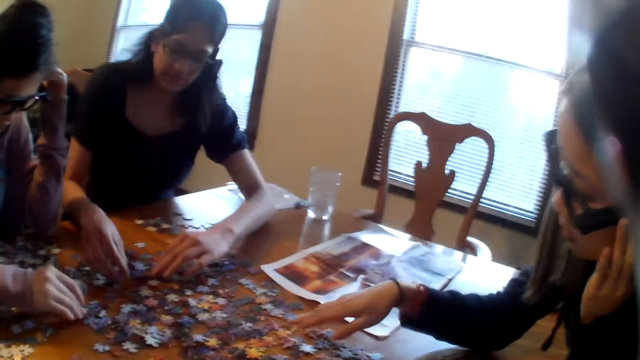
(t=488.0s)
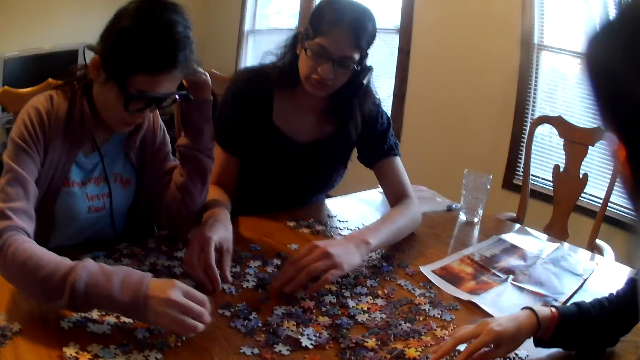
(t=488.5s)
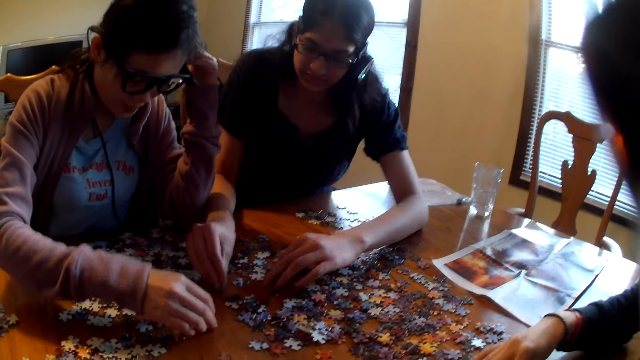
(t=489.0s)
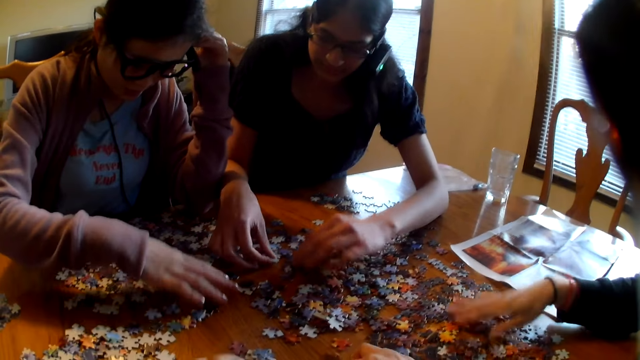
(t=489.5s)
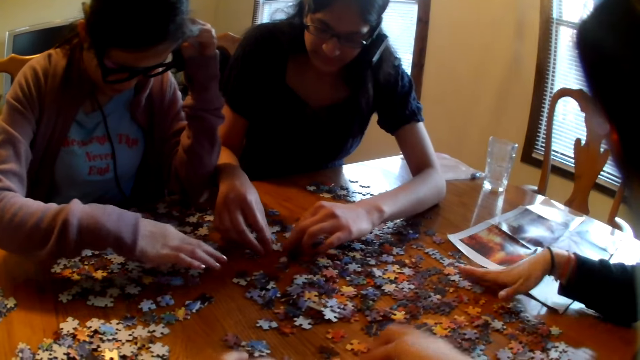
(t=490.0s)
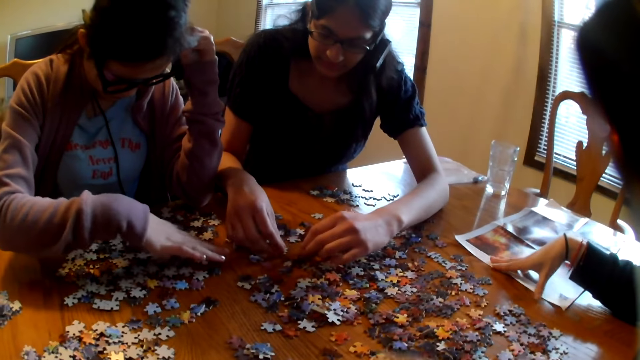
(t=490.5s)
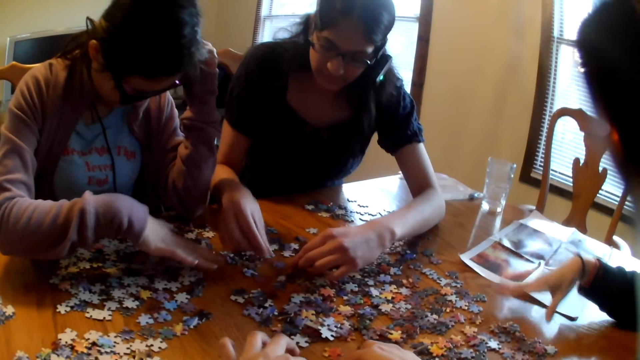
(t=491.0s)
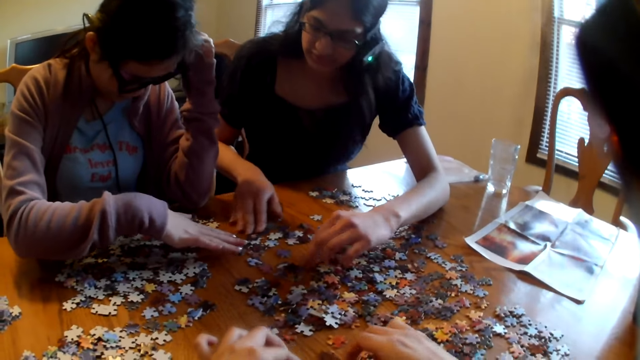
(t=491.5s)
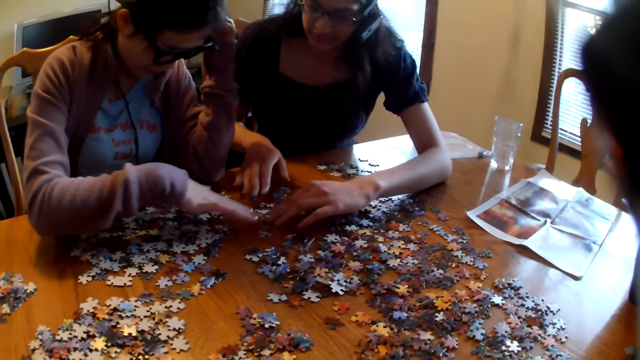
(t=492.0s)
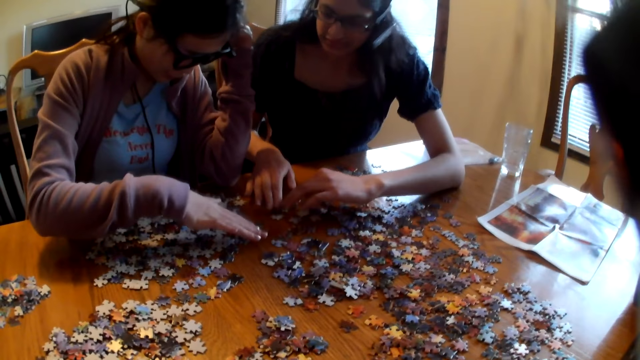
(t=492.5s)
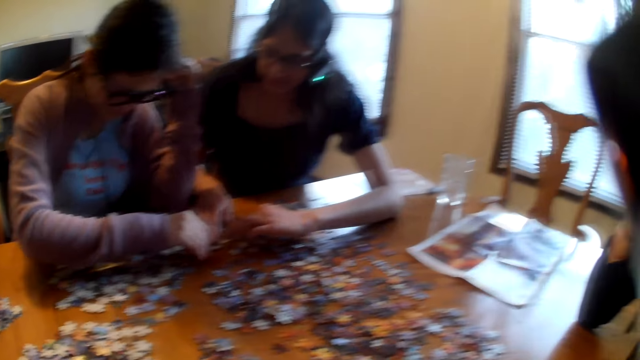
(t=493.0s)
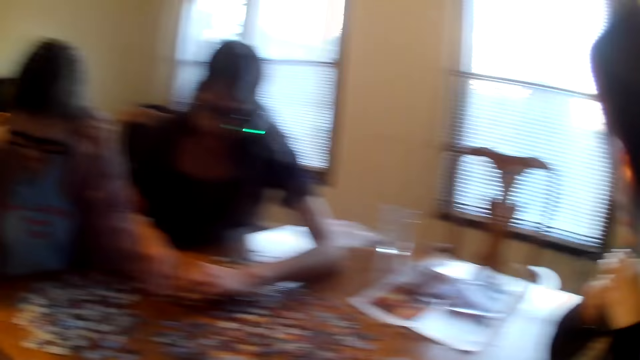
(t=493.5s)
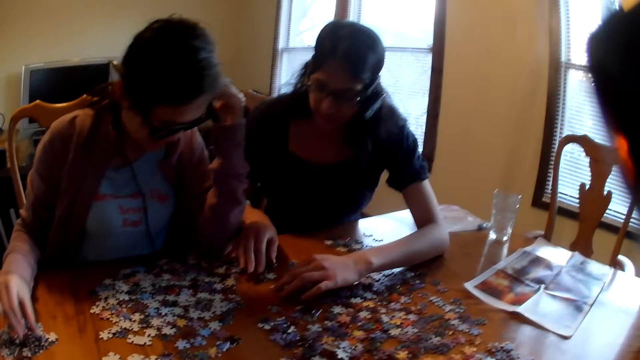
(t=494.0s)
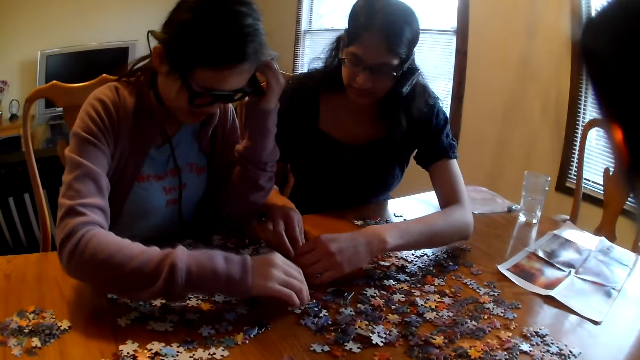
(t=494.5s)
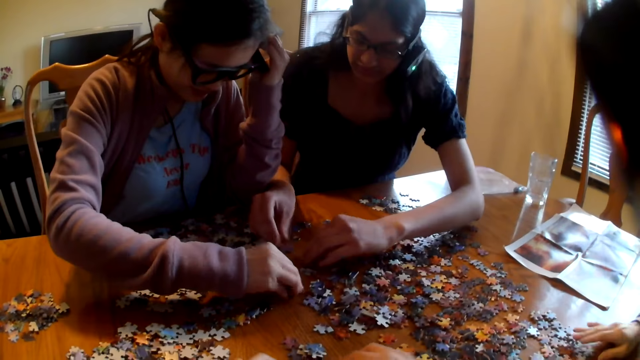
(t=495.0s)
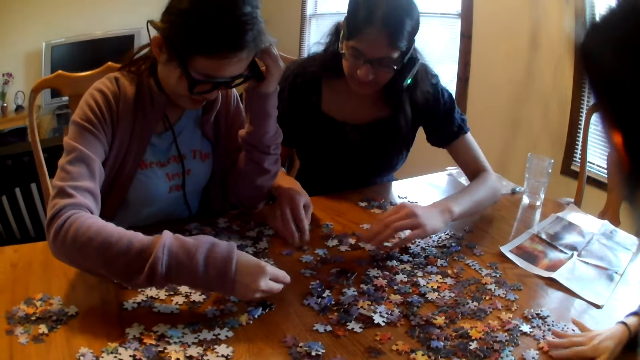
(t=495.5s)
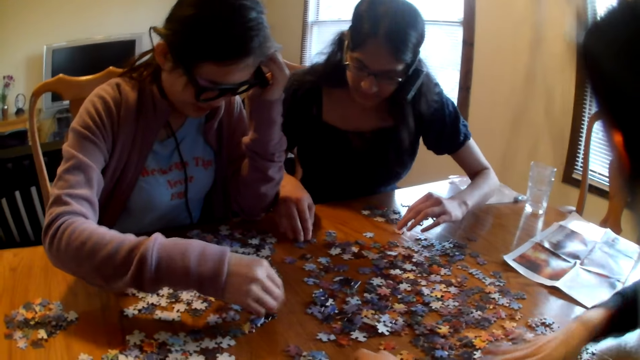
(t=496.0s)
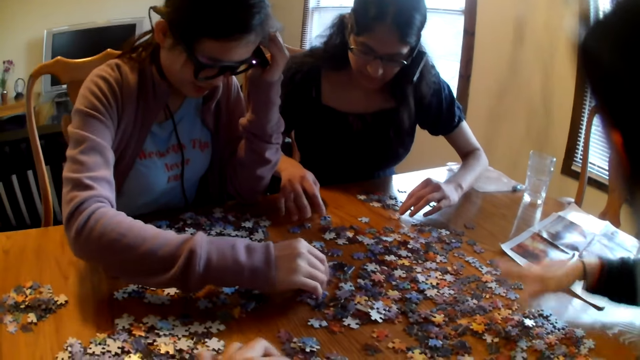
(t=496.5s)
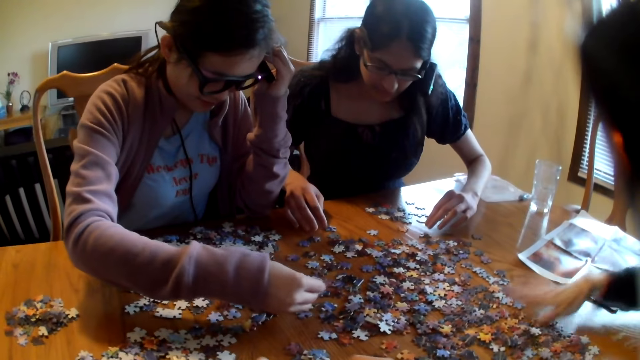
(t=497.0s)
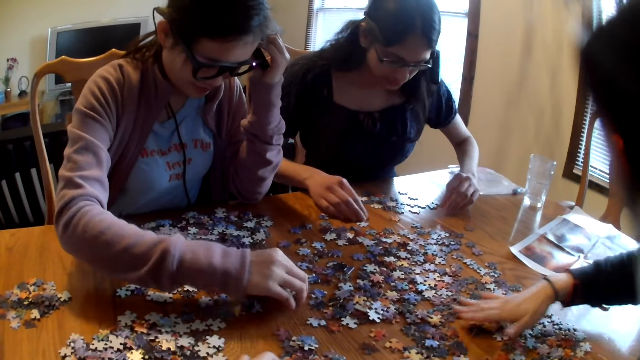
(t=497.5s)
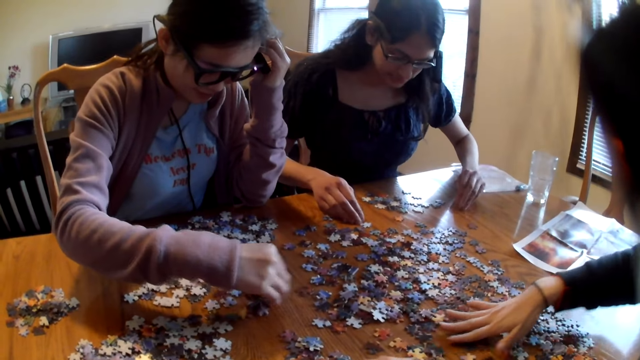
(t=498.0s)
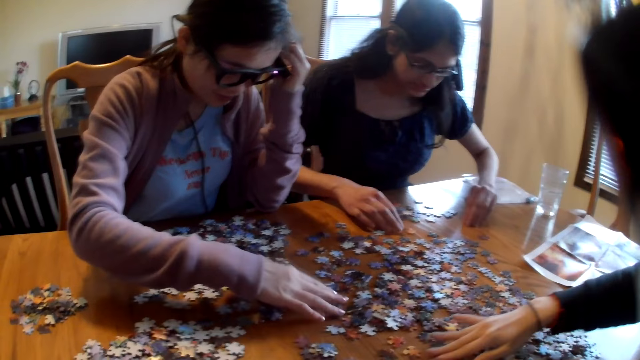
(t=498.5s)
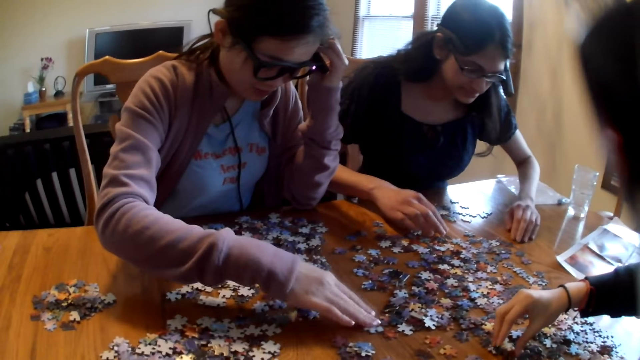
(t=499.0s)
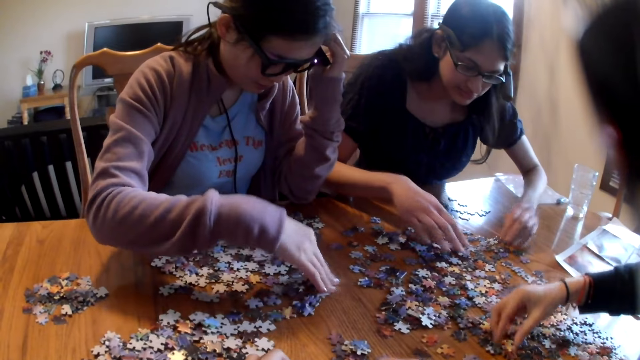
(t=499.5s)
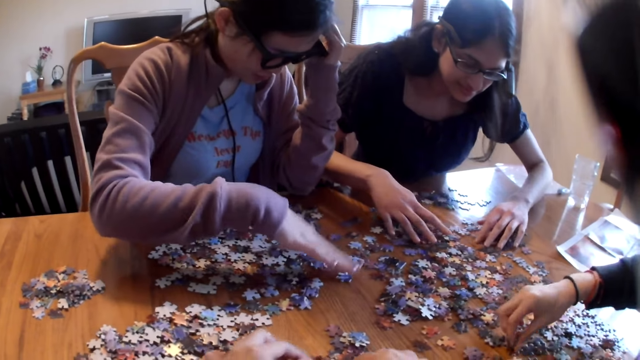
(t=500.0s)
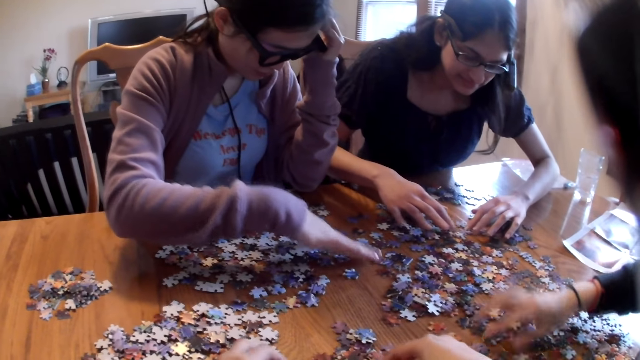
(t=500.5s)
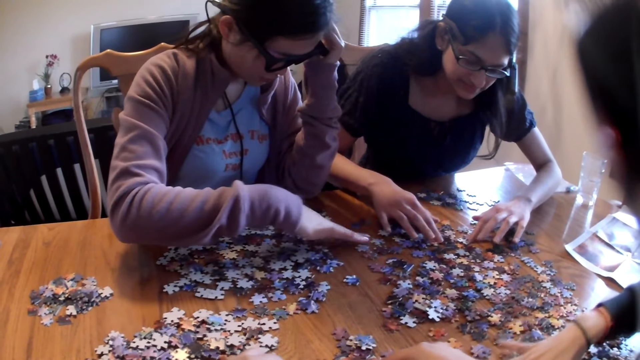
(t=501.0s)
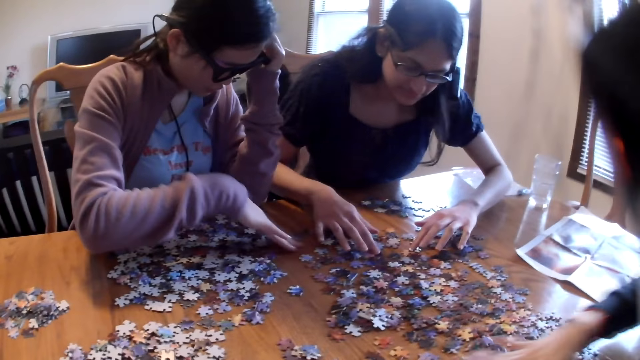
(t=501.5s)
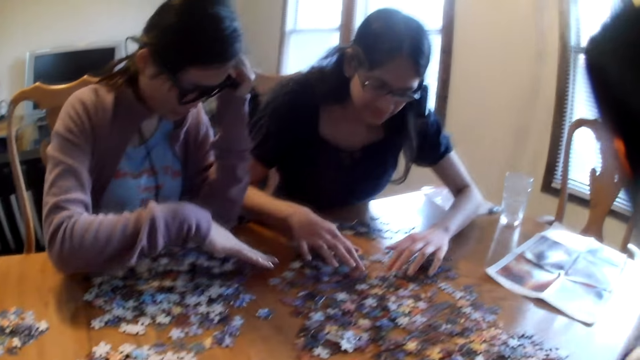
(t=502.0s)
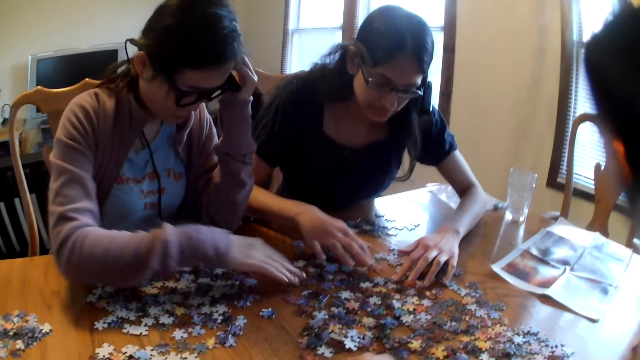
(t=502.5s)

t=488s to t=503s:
A woman picks the piece from the table. Another woman moves the paper on the table. A third woman moves the pieces on the table, picks the piece from the table and places the piece on the table. The second woman moves the piece on the table. The first woman moves the piece on the table. The third woman moves the piece on the table.

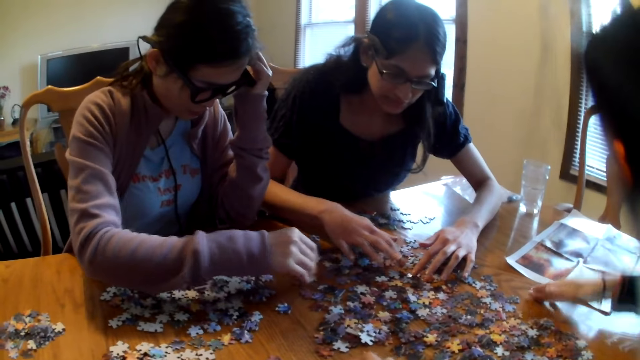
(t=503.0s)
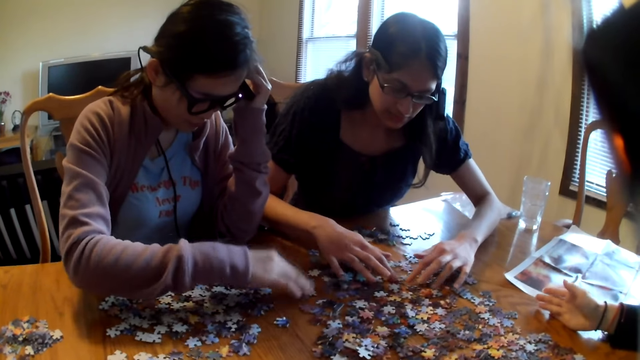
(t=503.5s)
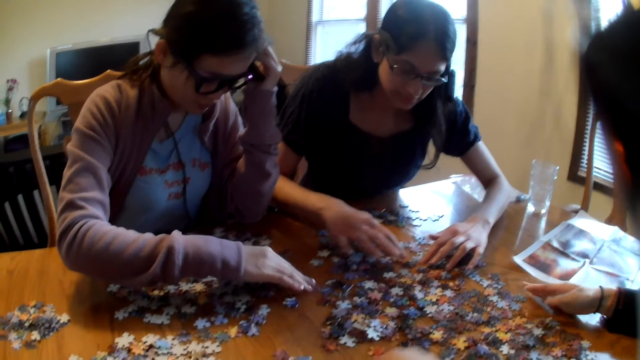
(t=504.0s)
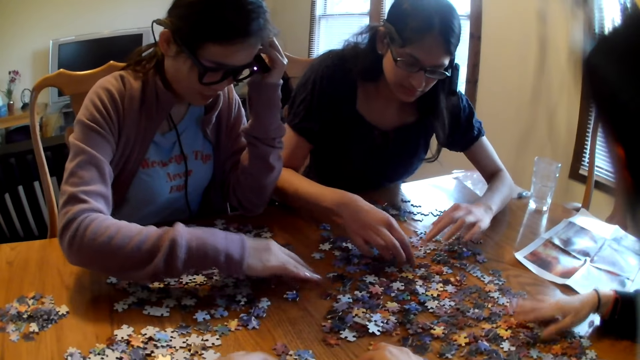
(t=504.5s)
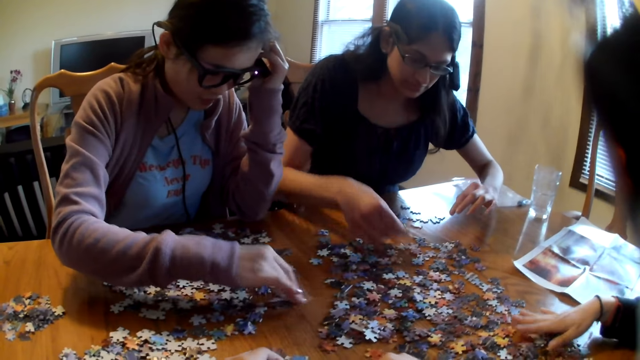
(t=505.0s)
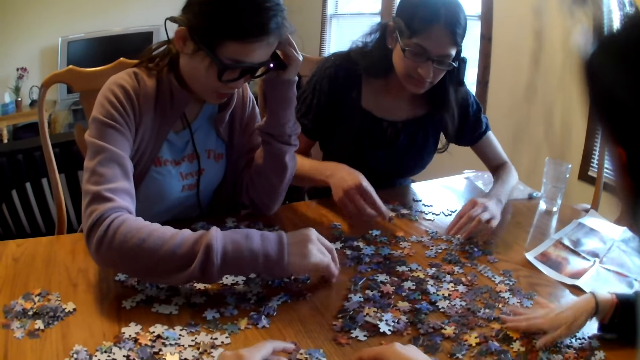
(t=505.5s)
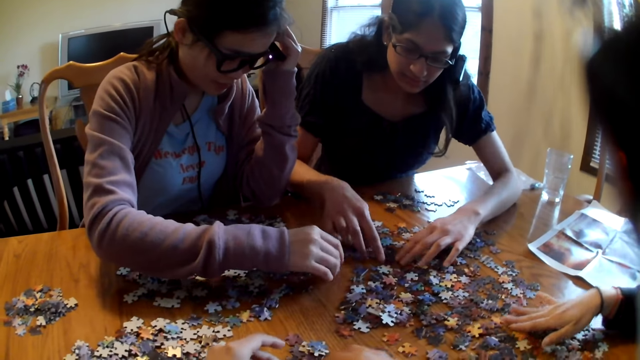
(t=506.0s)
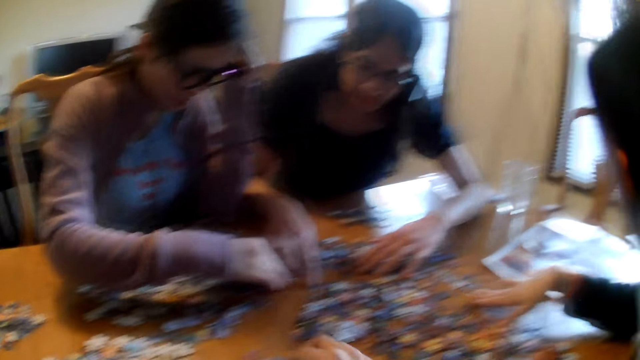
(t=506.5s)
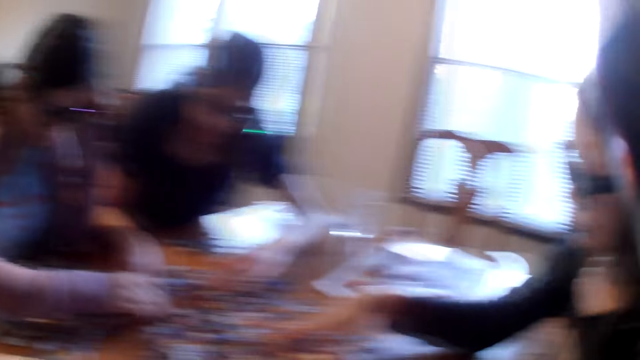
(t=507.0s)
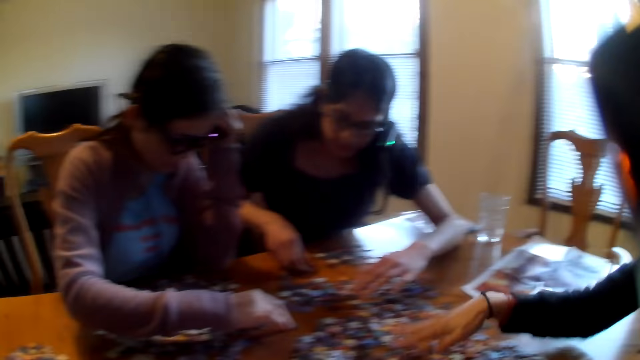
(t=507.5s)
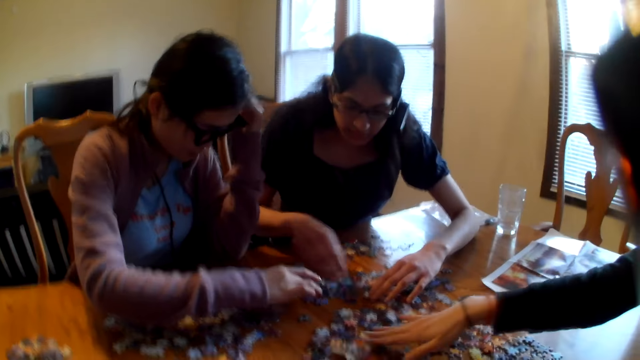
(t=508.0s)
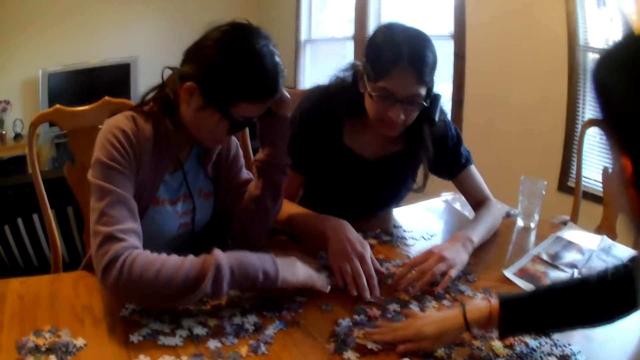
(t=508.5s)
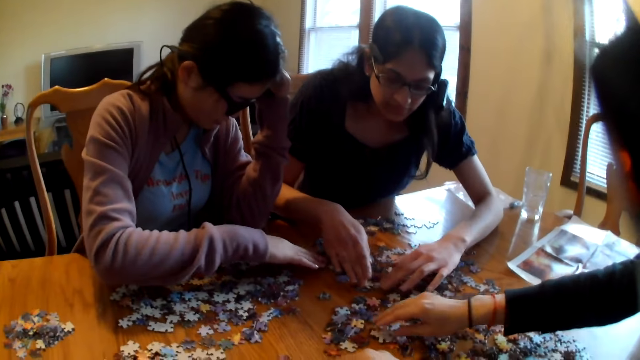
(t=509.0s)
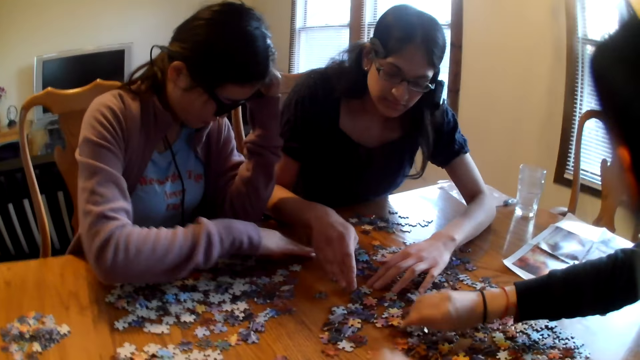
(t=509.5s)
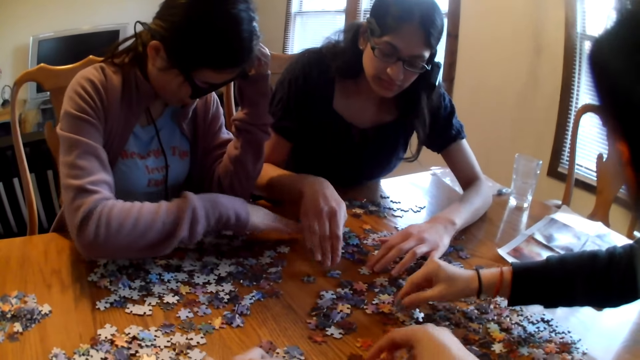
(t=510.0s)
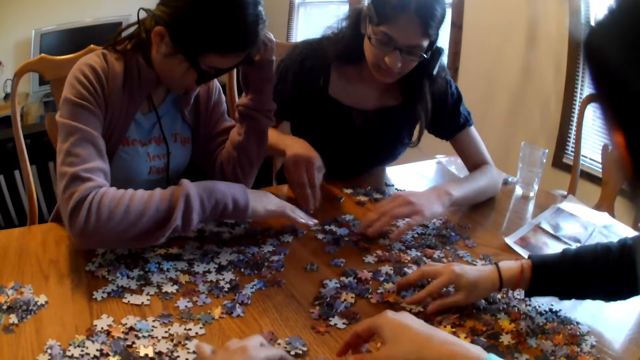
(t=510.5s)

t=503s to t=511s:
A woman speaks and moves the piece on the table. Another woman moves the piece on the table. A third woman moves the piece on the table.
